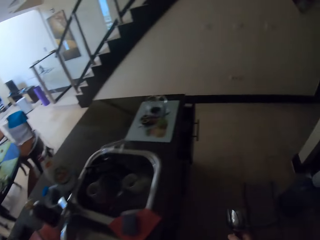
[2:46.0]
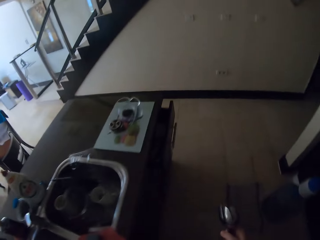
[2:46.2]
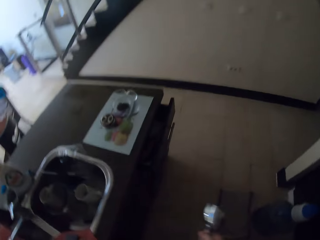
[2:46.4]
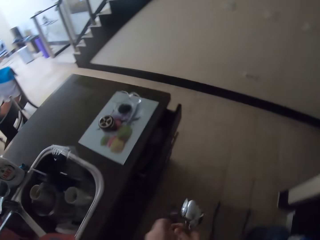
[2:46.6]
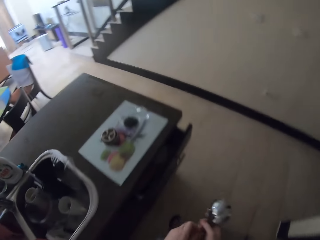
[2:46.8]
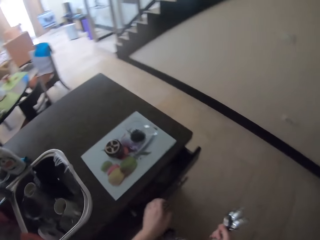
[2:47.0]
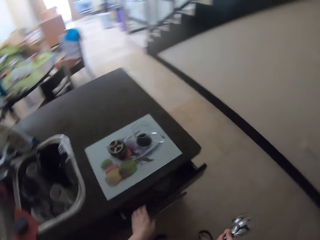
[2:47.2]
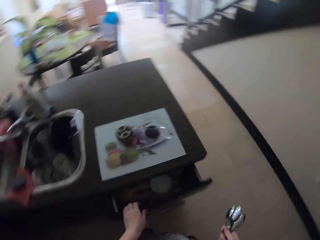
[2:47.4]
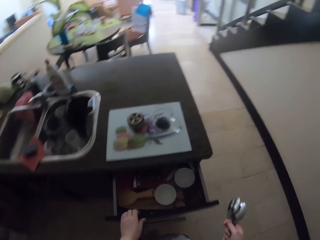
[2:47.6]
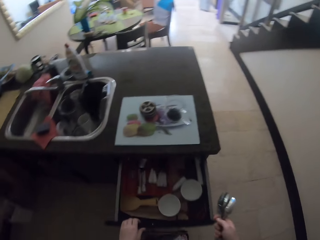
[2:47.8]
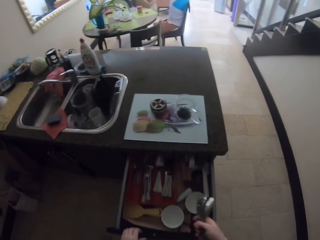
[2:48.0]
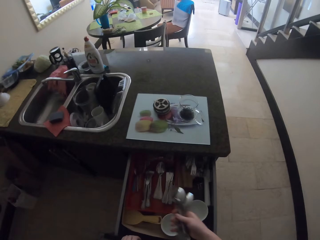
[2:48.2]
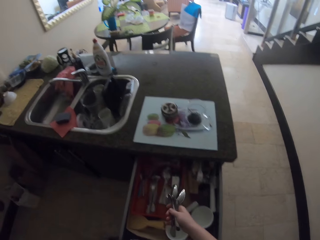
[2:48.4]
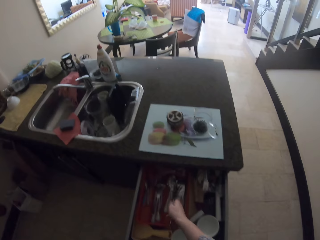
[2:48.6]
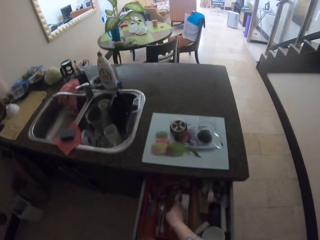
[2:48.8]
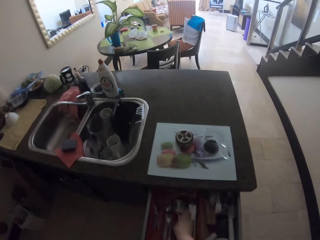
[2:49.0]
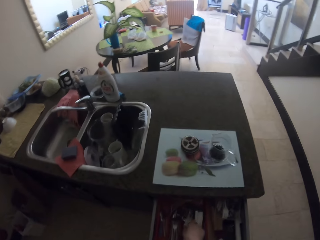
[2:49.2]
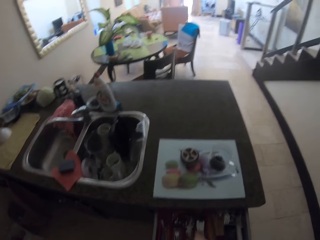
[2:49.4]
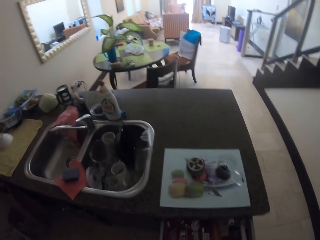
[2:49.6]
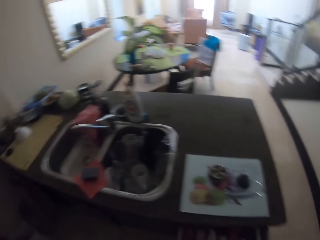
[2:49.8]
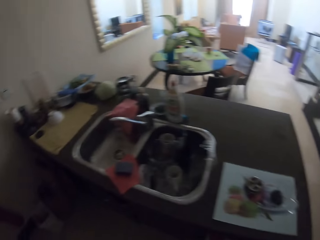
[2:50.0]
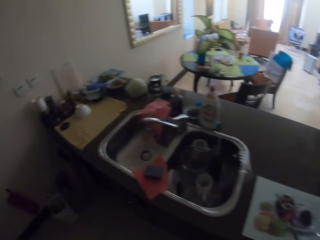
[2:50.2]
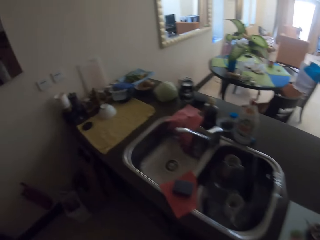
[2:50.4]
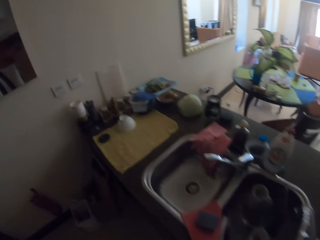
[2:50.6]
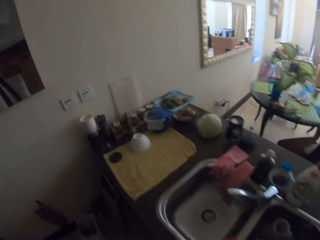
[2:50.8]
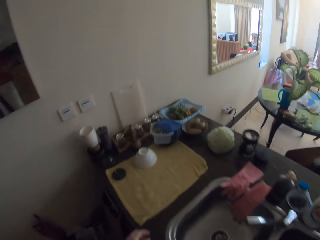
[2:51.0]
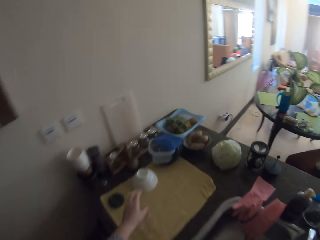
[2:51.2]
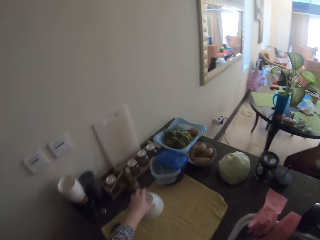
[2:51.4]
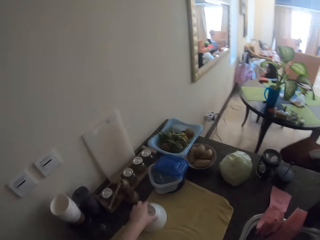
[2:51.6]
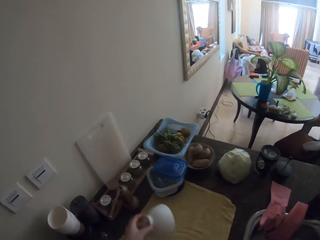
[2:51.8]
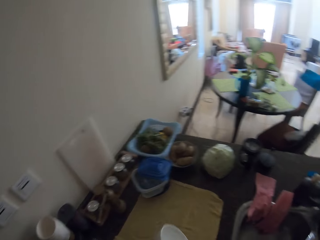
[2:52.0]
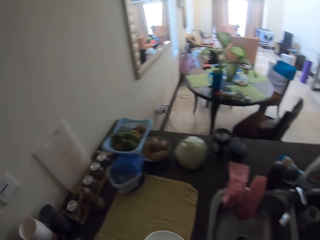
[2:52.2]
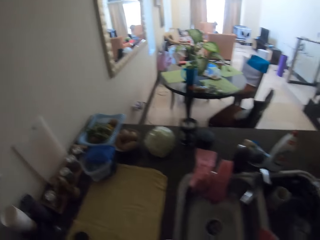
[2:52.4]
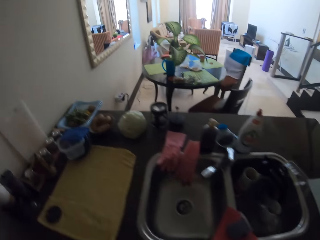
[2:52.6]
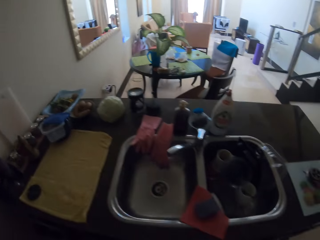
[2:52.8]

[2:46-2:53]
The camera wearer puts the spoons on the drawer.

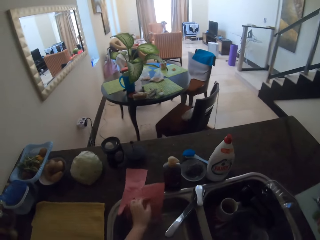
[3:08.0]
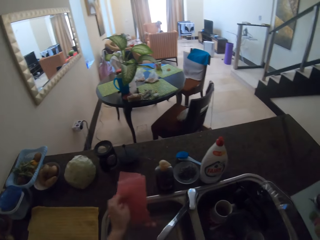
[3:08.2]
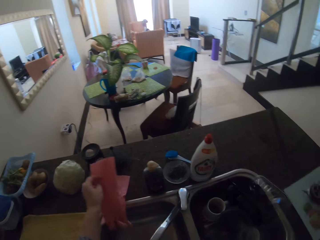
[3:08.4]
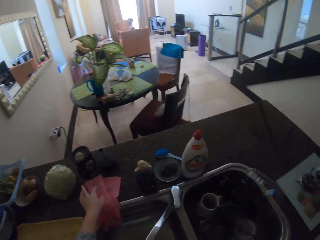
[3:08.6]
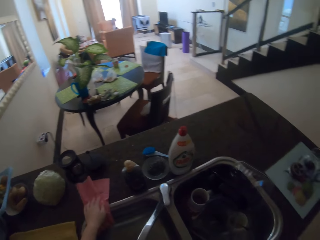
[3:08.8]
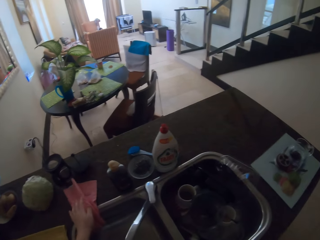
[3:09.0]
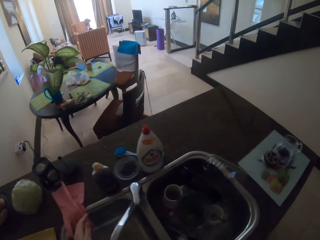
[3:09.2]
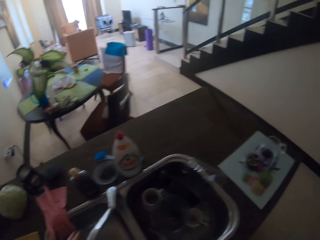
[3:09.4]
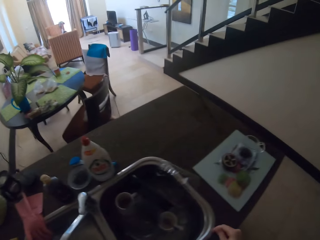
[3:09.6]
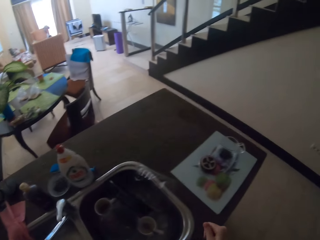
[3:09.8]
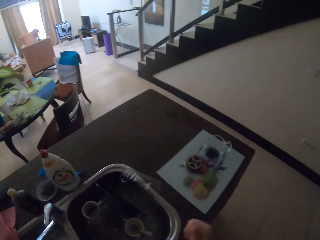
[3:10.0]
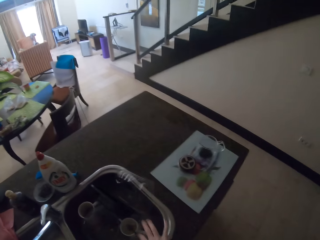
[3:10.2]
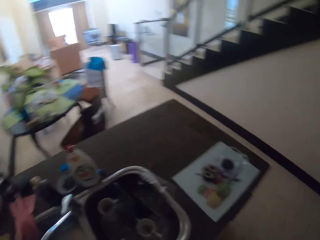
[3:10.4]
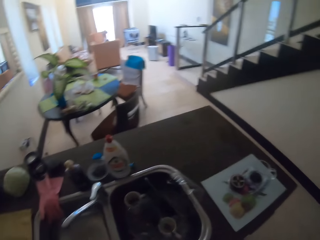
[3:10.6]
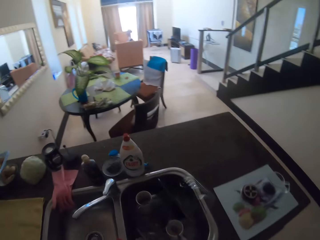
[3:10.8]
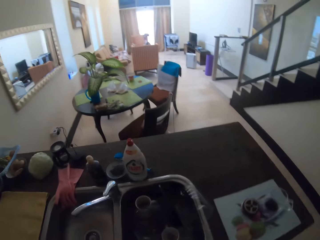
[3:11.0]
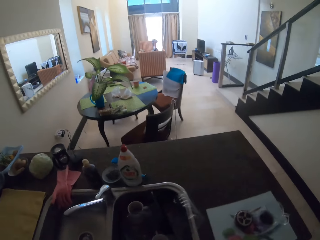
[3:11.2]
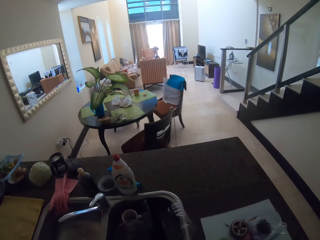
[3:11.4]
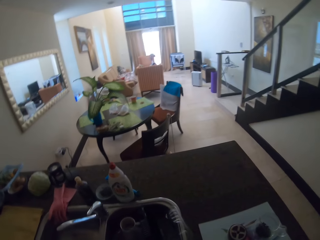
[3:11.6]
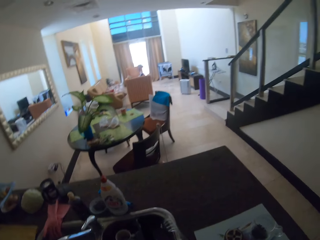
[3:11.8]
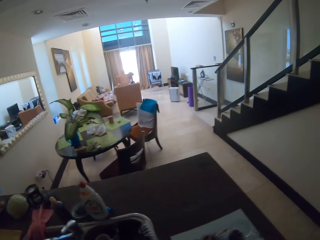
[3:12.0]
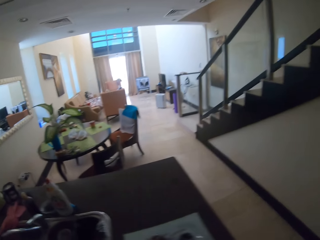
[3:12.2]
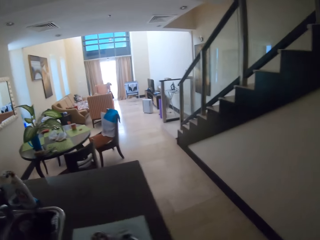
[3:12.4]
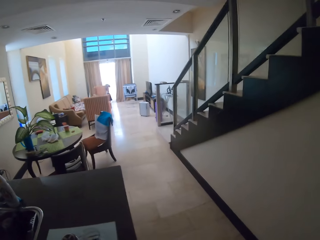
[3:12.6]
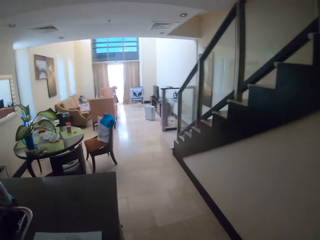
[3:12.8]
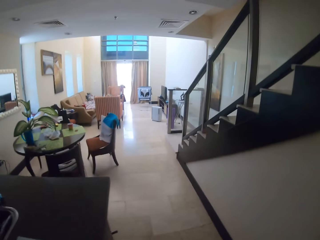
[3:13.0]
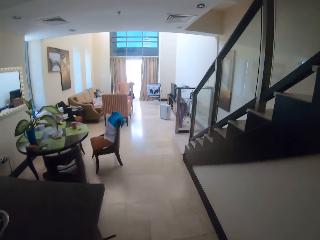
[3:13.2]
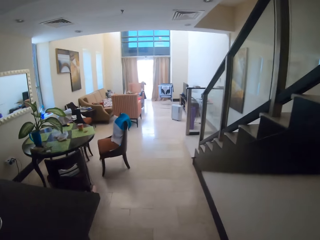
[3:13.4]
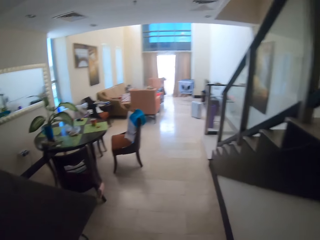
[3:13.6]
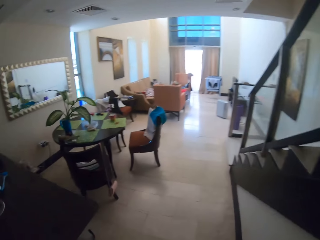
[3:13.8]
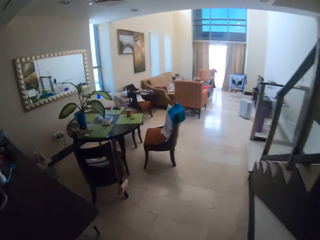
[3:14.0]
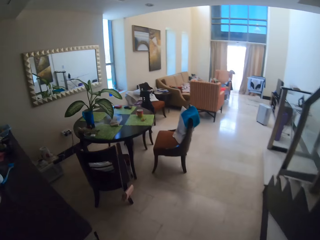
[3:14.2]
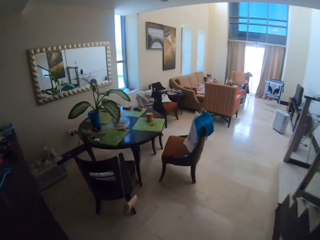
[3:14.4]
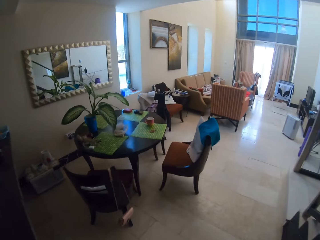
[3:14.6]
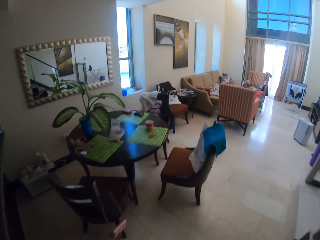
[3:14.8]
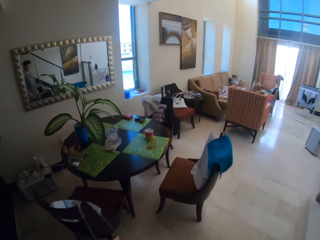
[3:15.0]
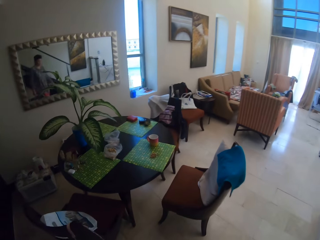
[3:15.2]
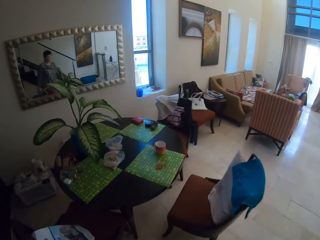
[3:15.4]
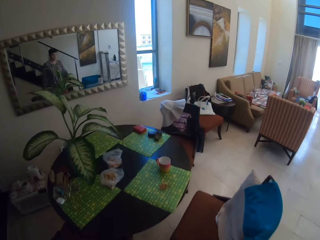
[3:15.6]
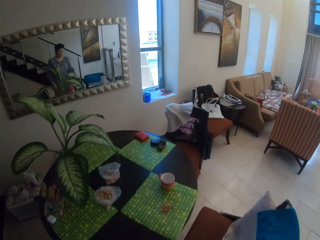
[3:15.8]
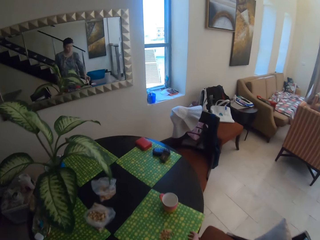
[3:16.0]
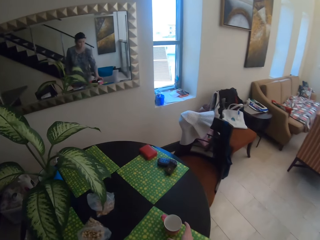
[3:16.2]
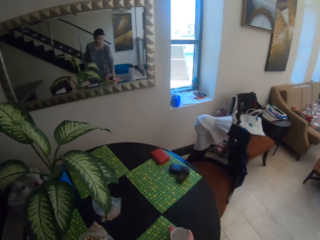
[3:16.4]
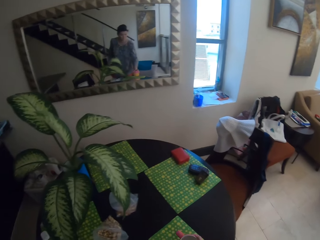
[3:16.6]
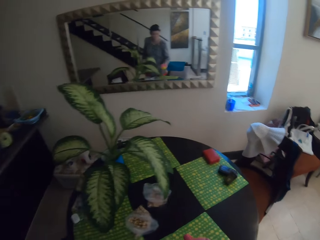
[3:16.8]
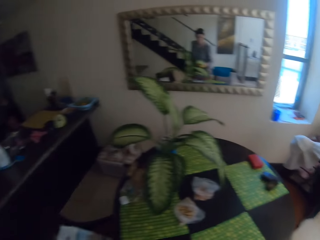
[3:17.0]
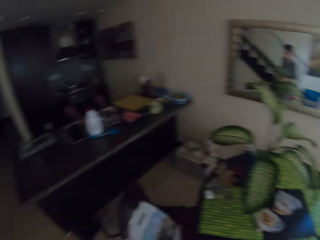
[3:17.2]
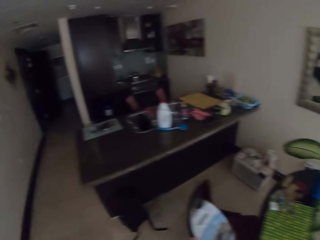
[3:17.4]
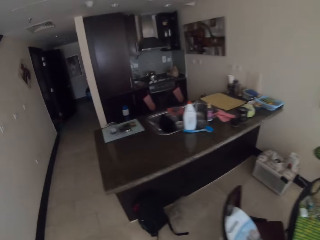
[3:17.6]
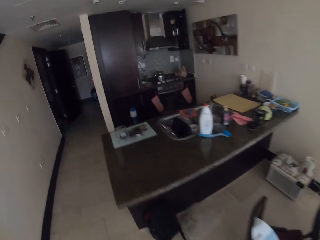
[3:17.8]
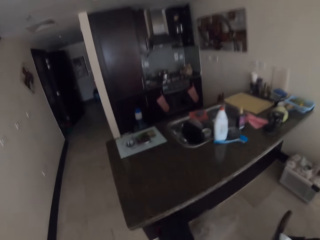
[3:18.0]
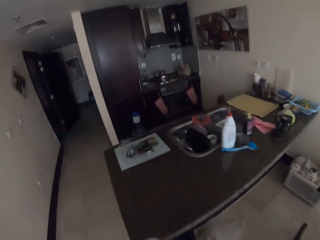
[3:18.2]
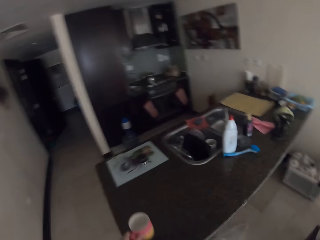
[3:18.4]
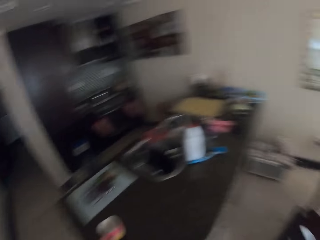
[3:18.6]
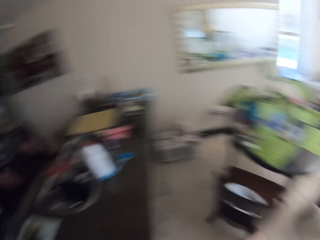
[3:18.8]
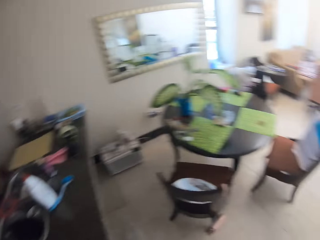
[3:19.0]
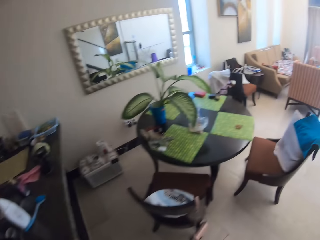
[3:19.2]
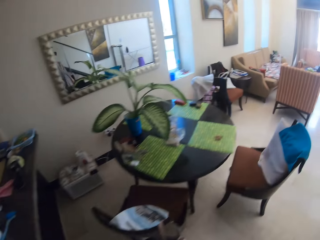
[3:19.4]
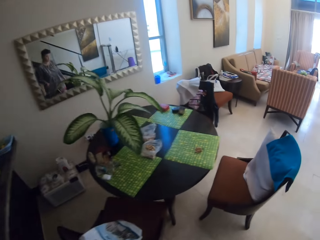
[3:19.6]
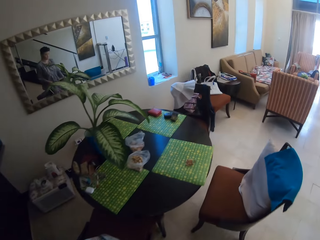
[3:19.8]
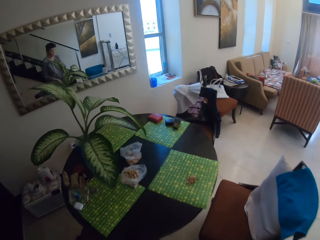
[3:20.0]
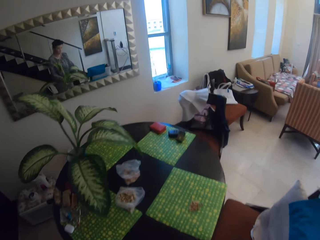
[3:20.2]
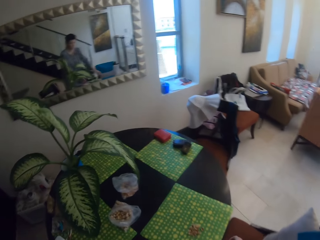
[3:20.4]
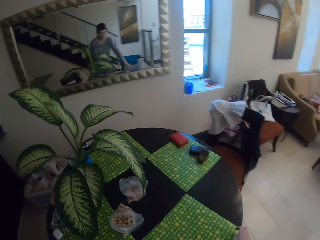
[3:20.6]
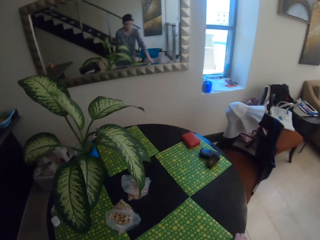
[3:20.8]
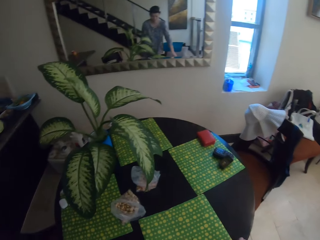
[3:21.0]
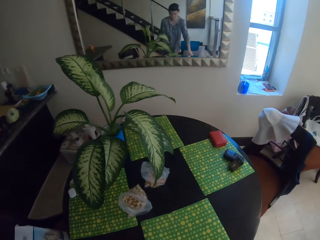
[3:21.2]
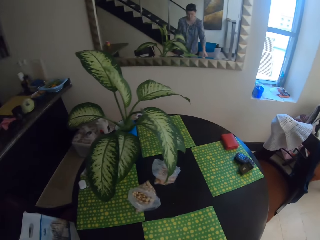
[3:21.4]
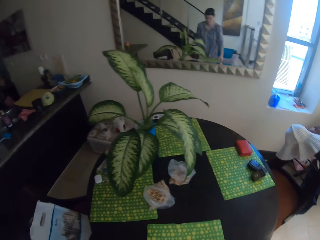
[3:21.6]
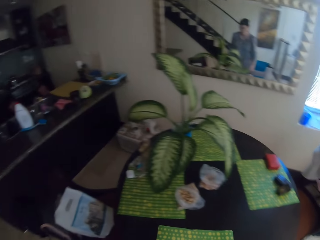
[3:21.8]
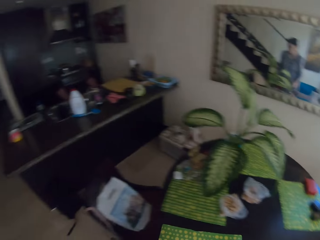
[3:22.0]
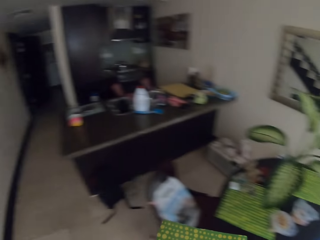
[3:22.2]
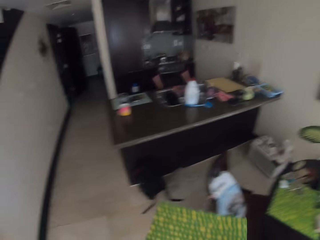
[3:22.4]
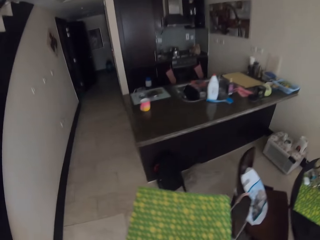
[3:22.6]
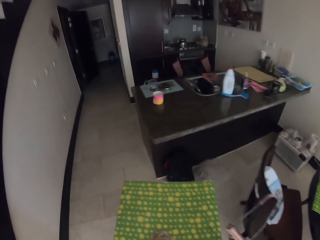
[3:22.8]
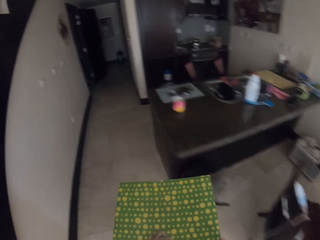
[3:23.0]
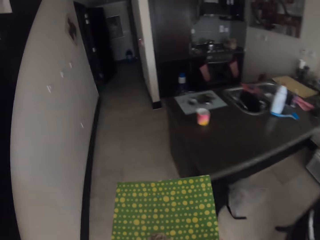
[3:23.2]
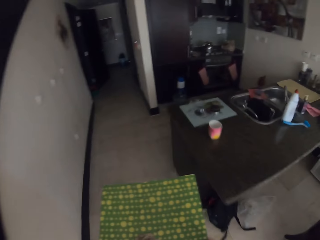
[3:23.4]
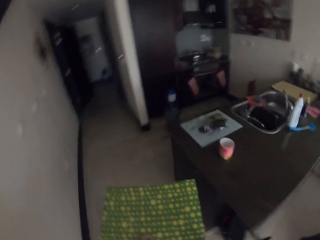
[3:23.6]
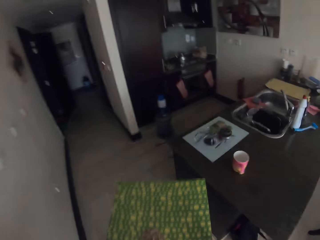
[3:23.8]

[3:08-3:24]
The camera wearer touches the gloves. They take a cup from the table.
